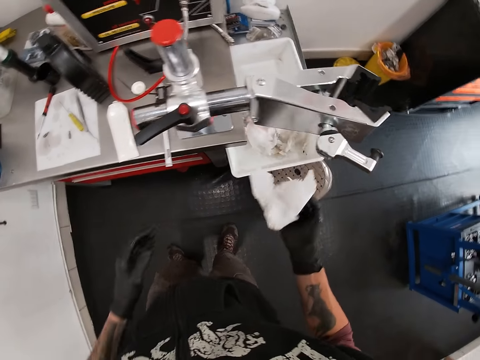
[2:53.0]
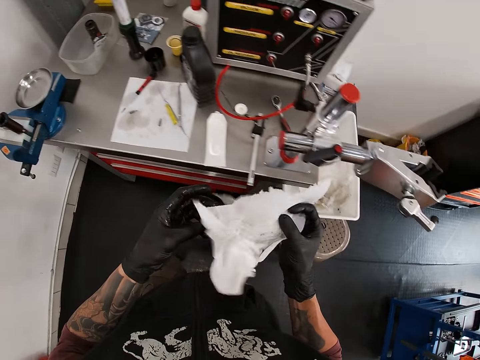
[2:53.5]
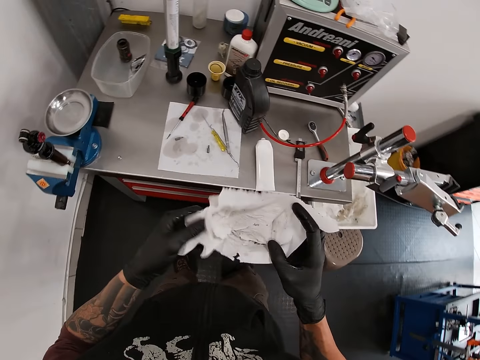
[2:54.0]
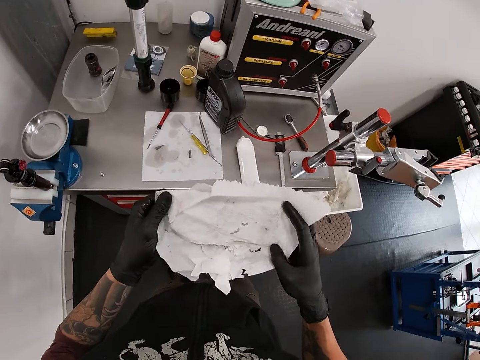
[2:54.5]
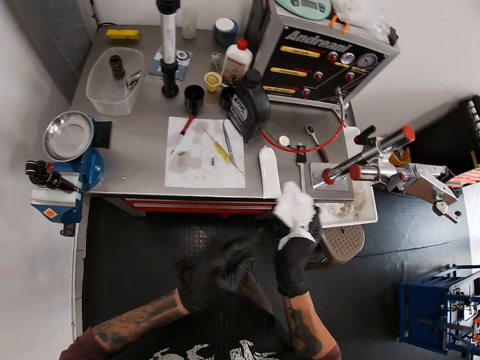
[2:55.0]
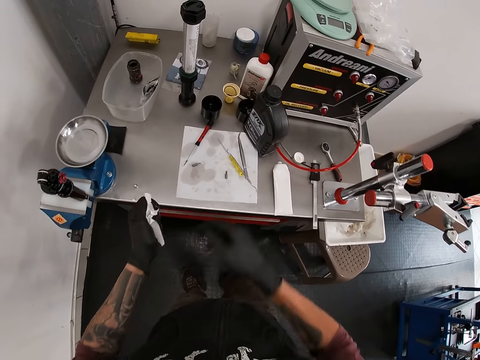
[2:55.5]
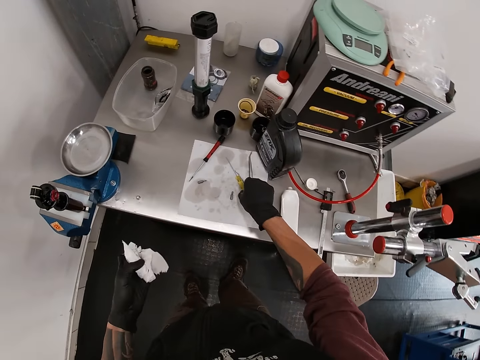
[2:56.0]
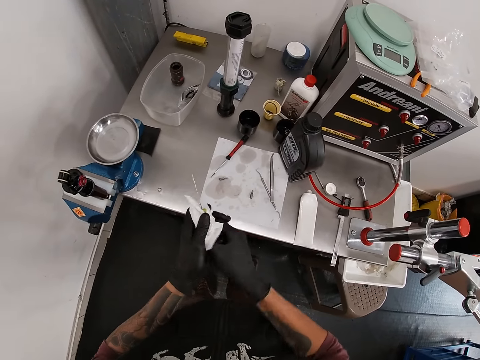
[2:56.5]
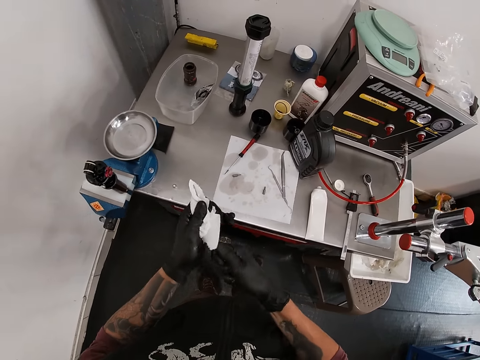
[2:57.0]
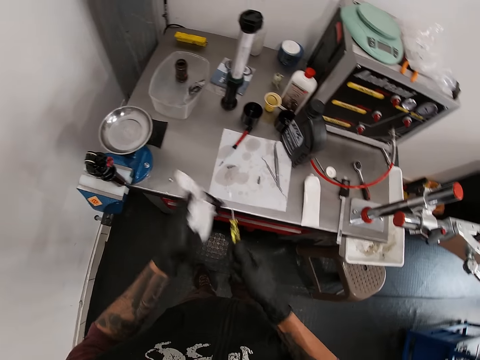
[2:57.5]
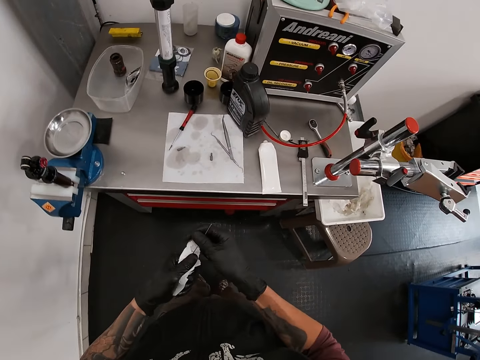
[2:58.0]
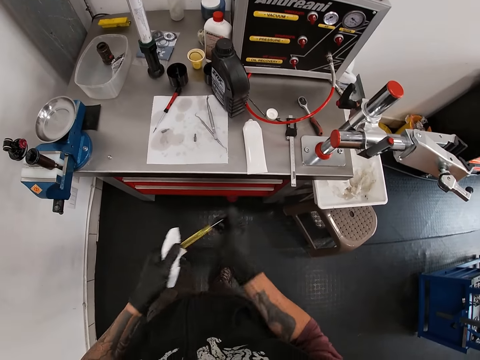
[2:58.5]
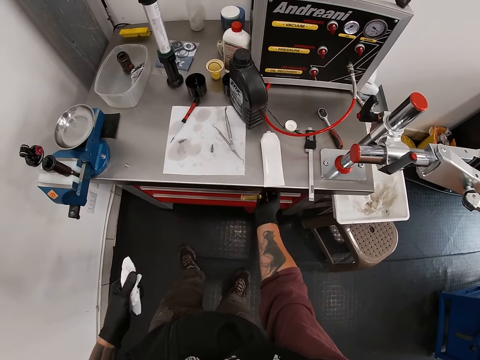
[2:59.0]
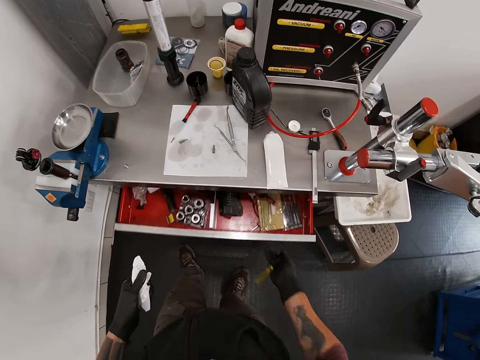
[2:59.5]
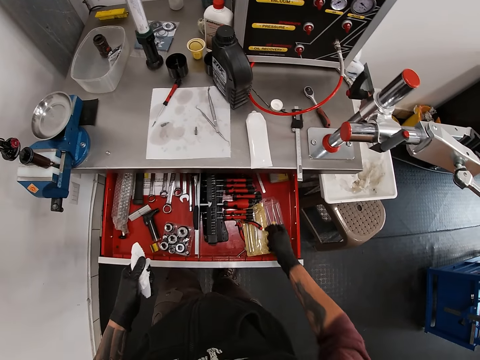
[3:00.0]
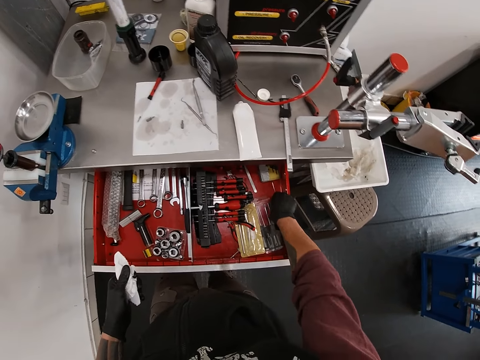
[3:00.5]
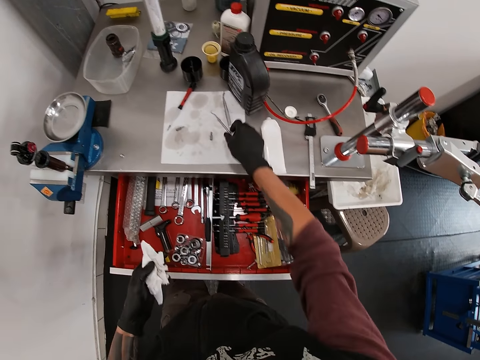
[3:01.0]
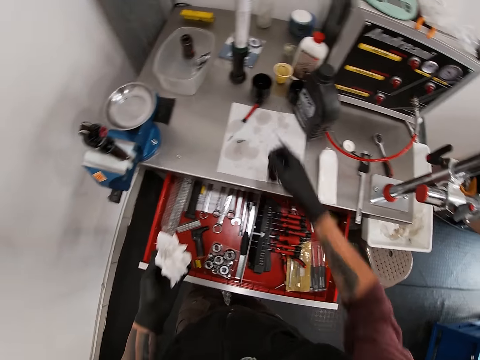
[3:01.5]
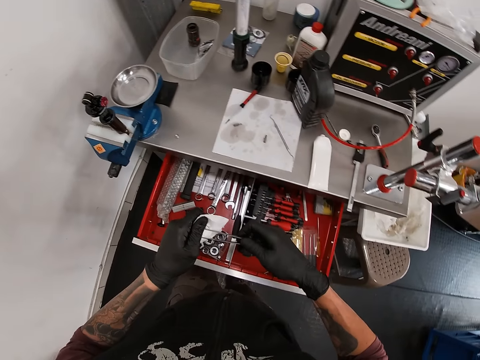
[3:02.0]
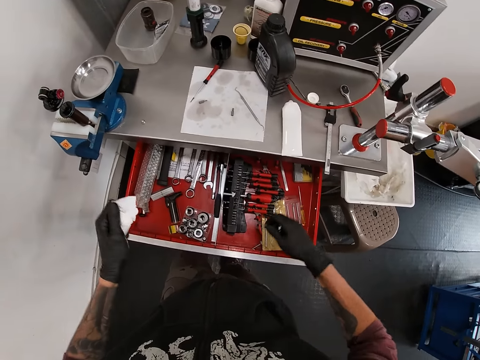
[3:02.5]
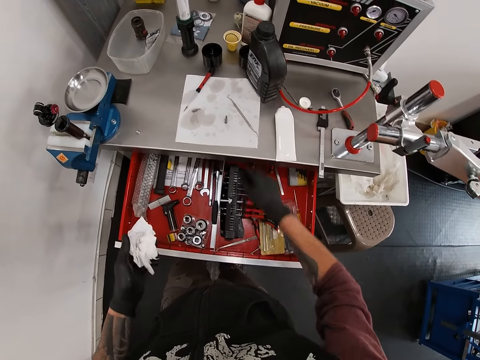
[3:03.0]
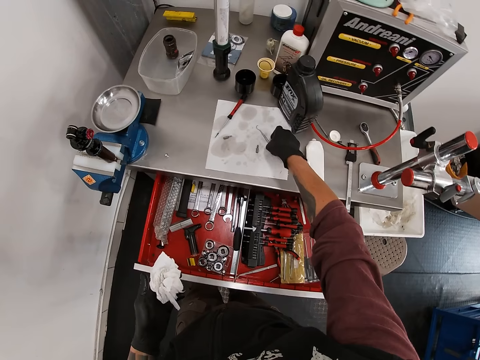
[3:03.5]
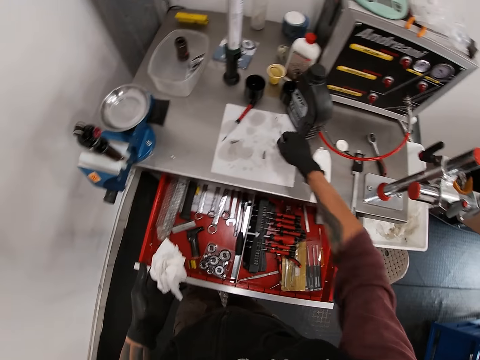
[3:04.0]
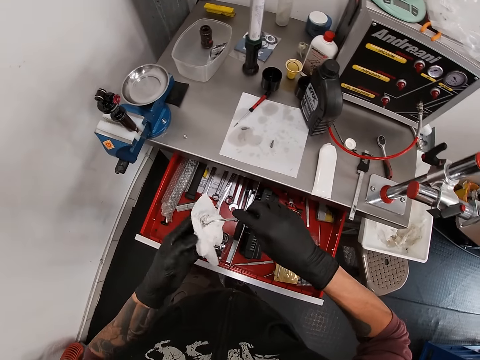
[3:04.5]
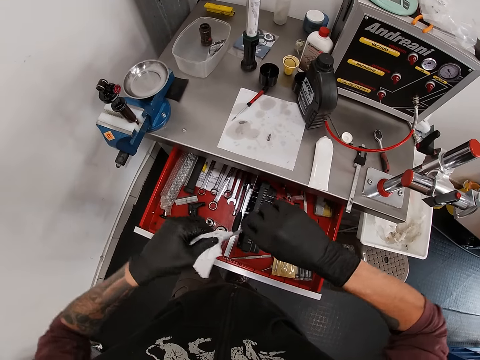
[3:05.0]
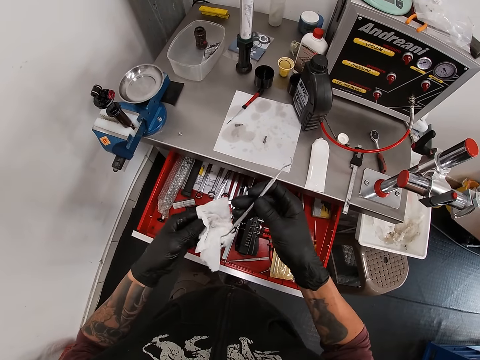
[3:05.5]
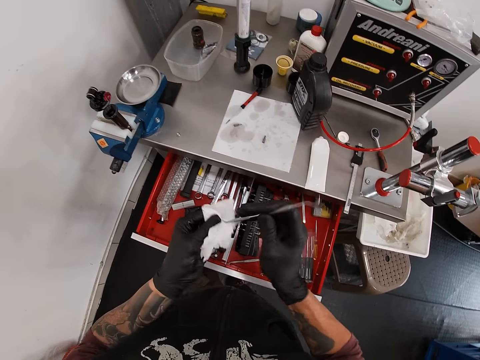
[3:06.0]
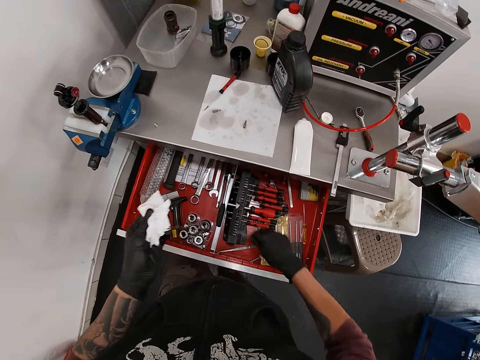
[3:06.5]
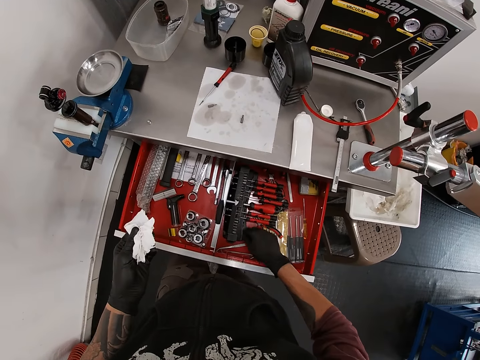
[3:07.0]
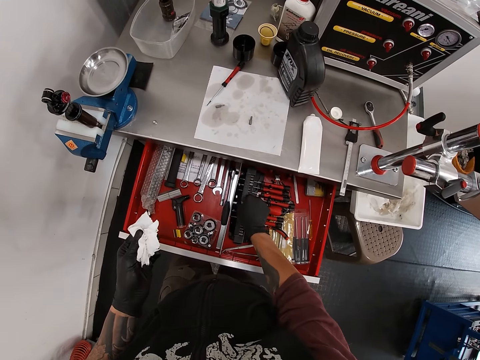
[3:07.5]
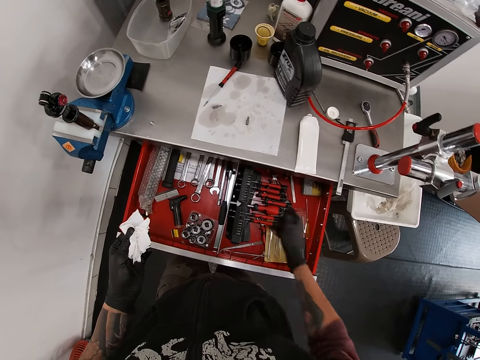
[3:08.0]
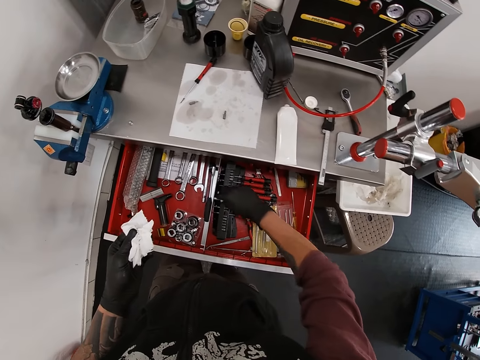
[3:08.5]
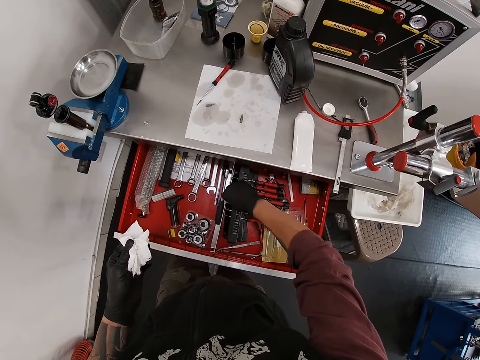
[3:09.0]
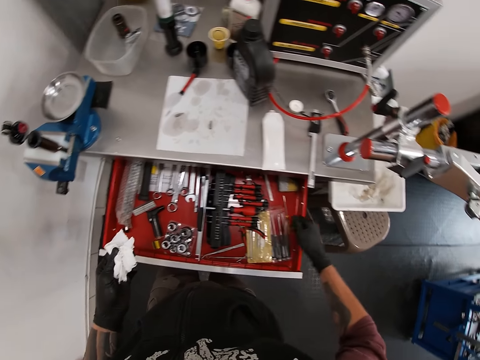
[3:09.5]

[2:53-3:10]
The camera wearer opens the paper with his hands. He squeezes the paper in his hands. He folds the paper with his hand. He picks up a screwdriver on the table with his right hand. He cleans the screwdriver with the paper in his left hand. He opens the drawer in the table with his right hand. He places the screwdriver in the drawer with his right hand. He takes the picker on the table with his right hand. He cleans the picker with the paper in his right hand. He places the picker in the drawer with his right hand. He takes the picker on the table with his right hand. He cleans the picker with the paper in his left hand. He places the picker in the drawer with his right hand. He picks out dirt from the drawer with his right hand.

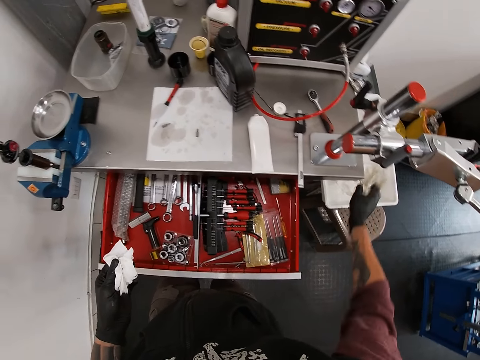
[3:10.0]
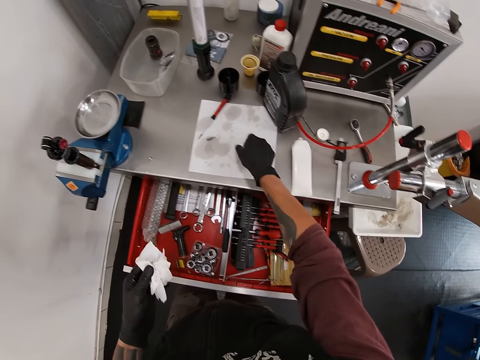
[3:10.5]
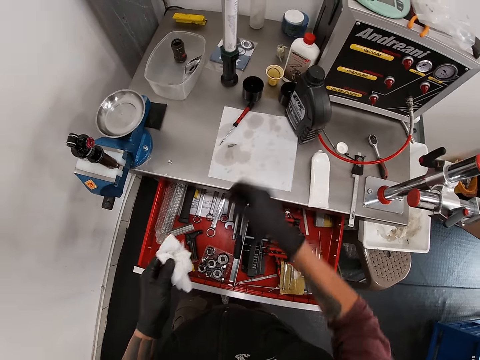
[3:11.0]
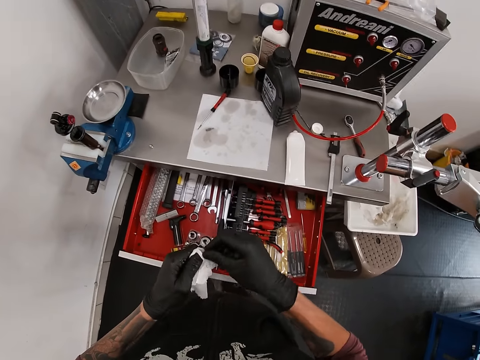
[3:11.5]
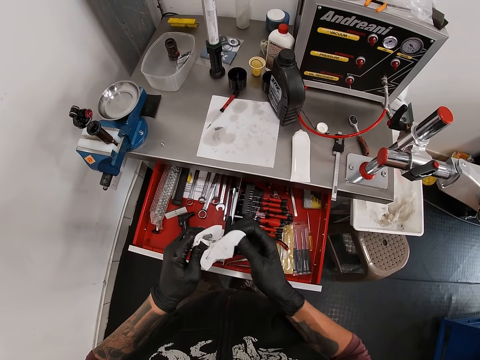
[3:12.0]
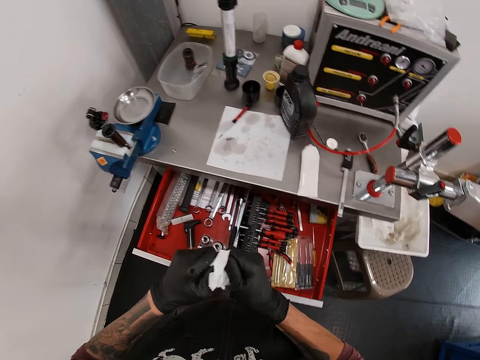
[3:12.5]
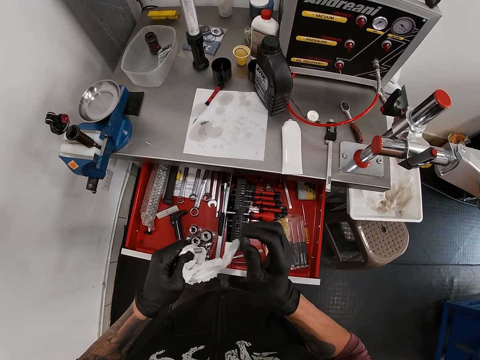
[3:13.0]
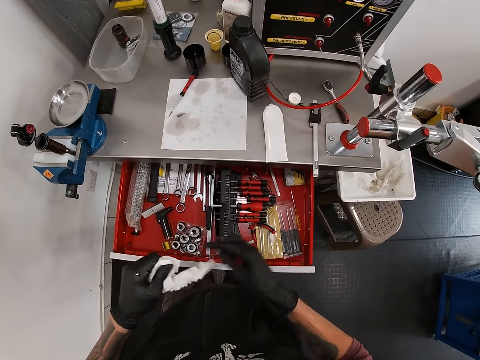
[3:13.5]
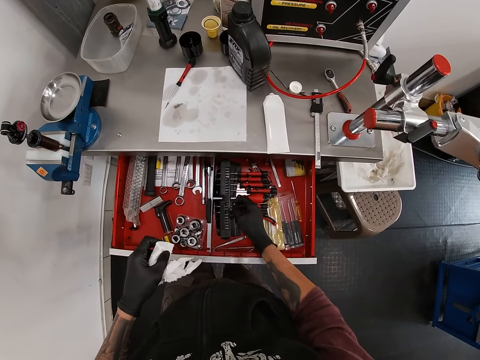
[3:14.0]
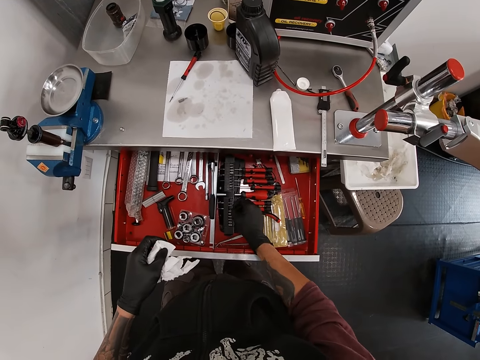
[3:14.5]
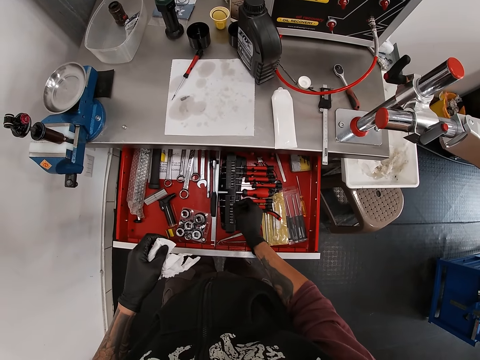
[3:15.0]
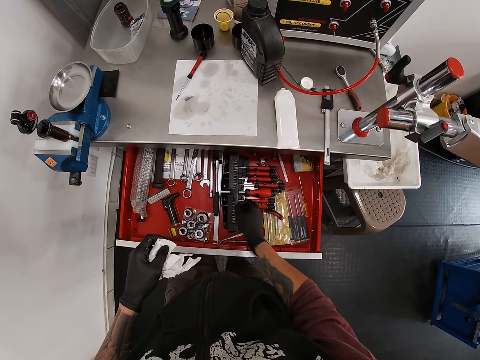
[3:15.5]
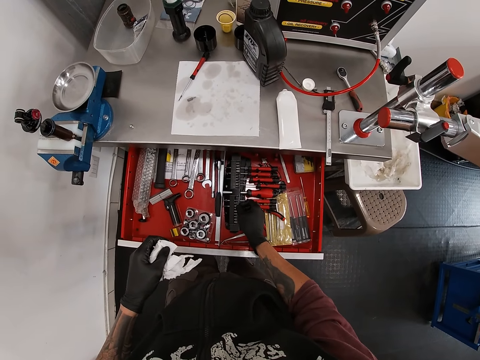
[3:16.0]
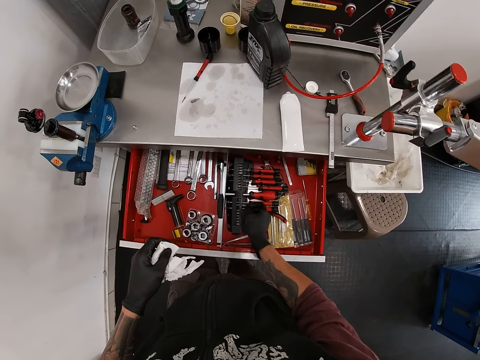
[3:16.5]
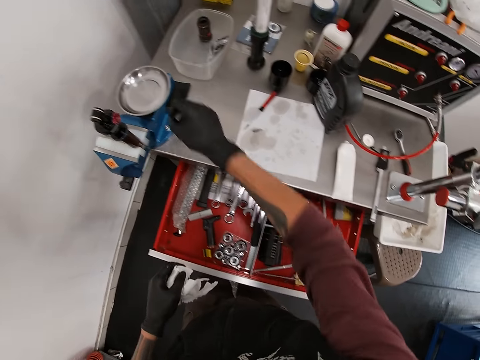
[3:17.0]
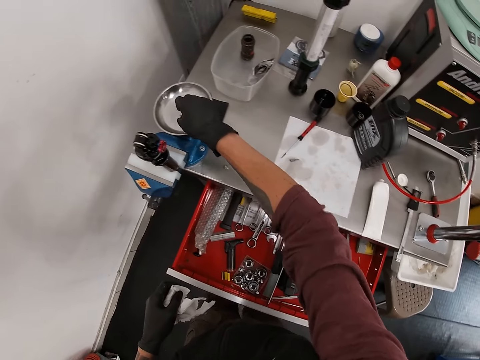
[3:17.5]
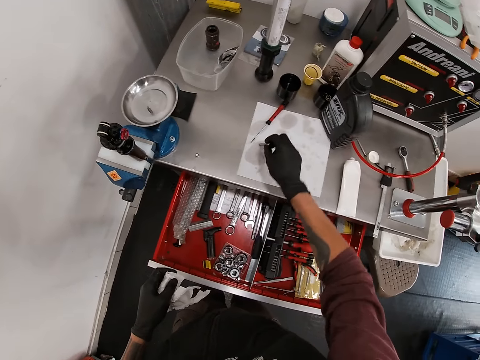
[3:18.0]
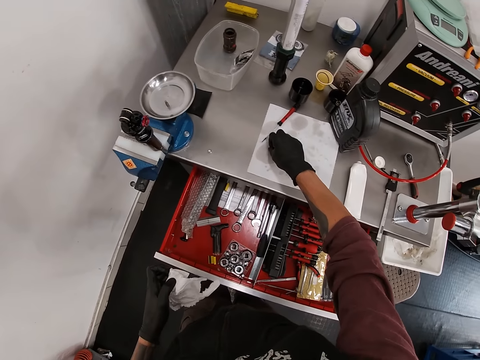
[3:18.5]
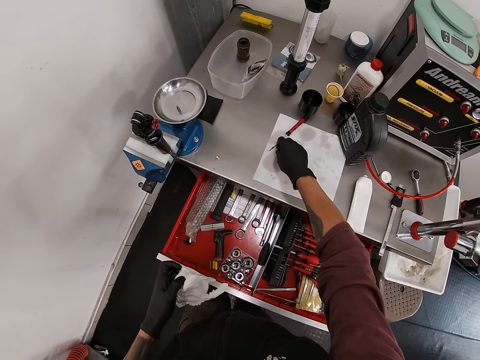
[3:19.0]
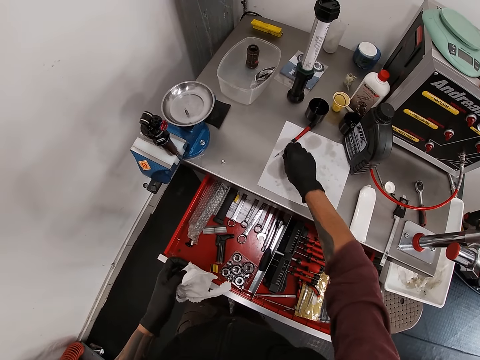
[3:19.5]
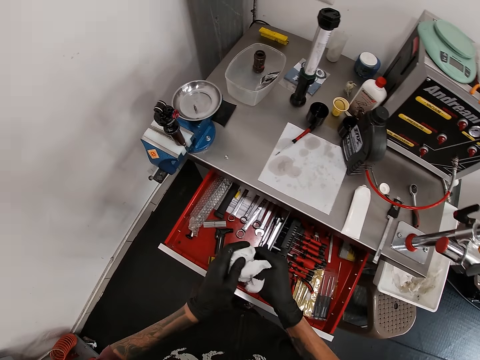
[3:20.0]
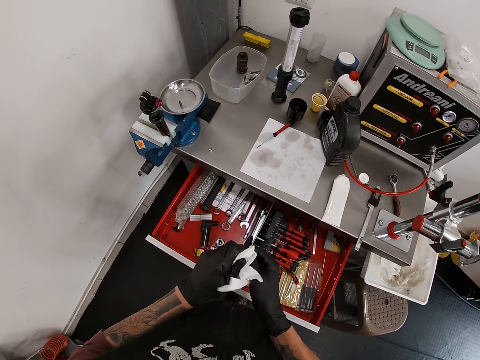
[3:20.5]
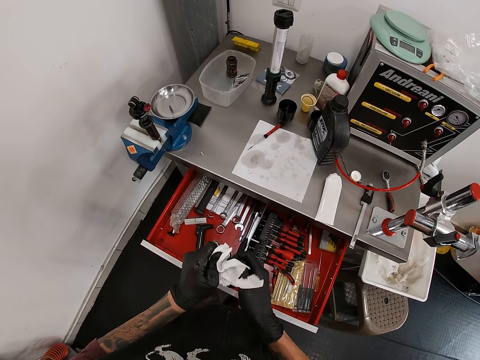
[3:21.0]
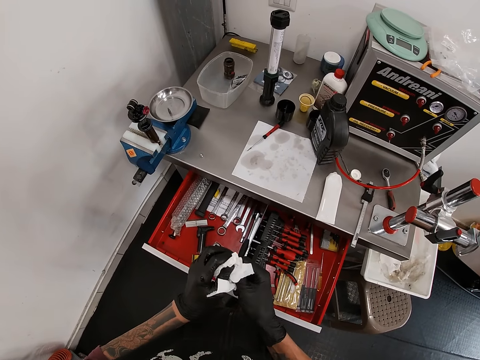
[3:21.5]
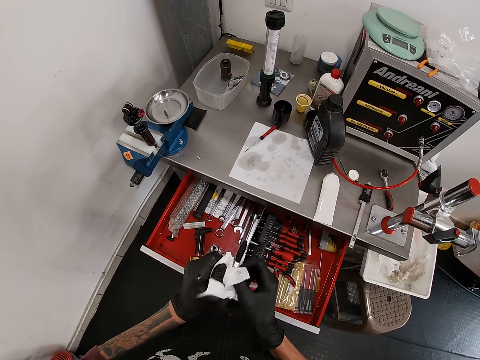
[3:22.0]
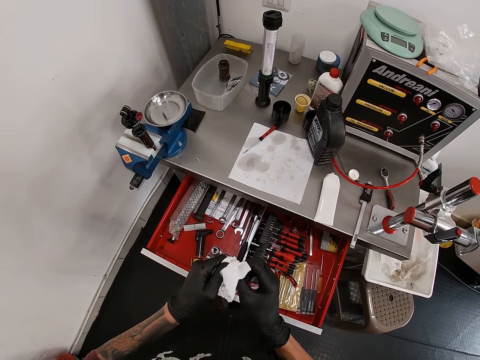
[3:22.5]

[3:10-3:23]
The camera wearer takes the screw on the table with his right hand. He cleans the screw with the paper in his left hand. He places the screw in the drawer with his right hand. He places the screw in the scale pan with his right hand. He measures the metal in the weigh measure scale. He picks the screw on the table with his right hand. He cleans the screw with the nylon in his left hand.
